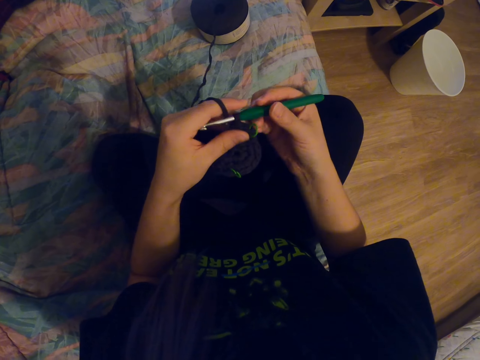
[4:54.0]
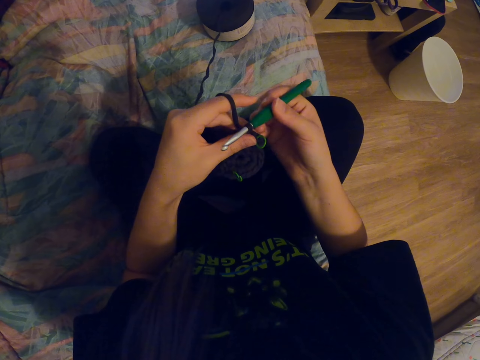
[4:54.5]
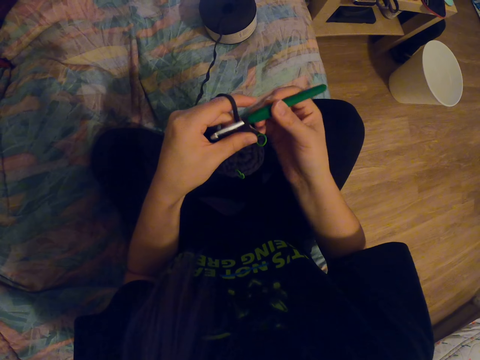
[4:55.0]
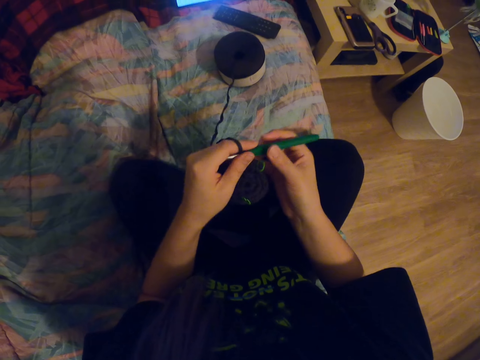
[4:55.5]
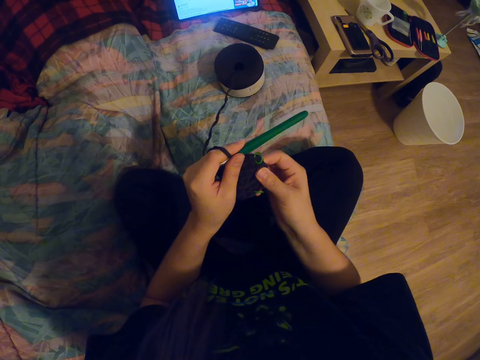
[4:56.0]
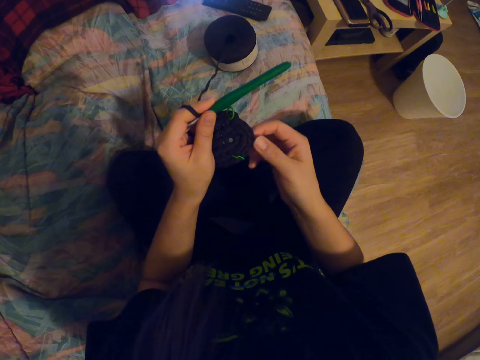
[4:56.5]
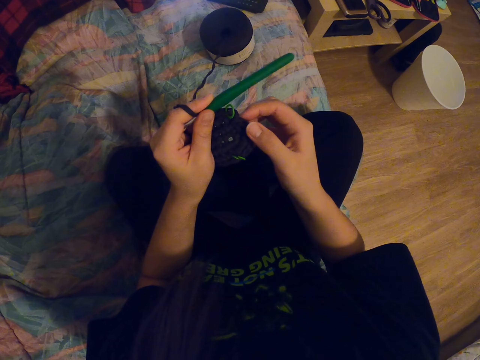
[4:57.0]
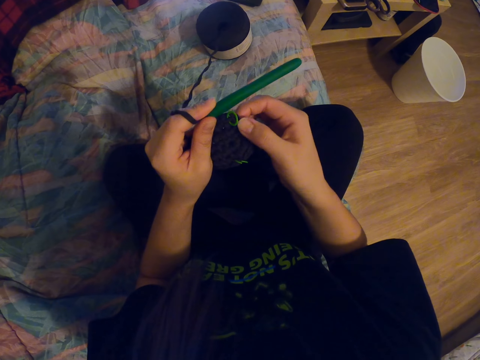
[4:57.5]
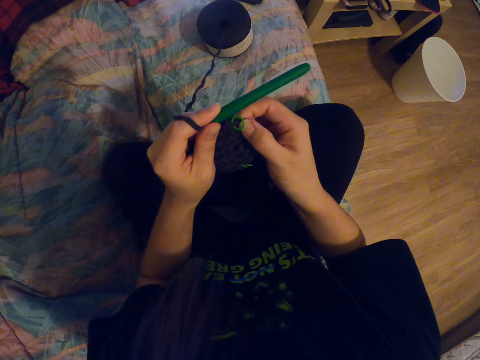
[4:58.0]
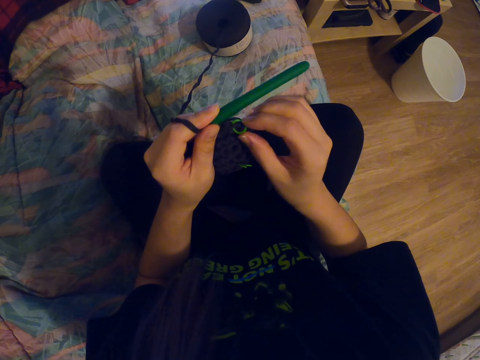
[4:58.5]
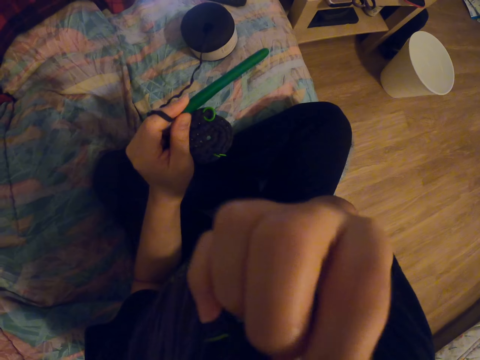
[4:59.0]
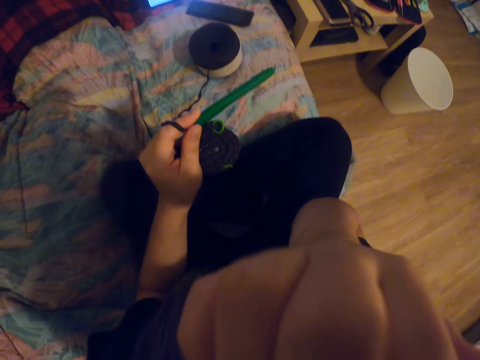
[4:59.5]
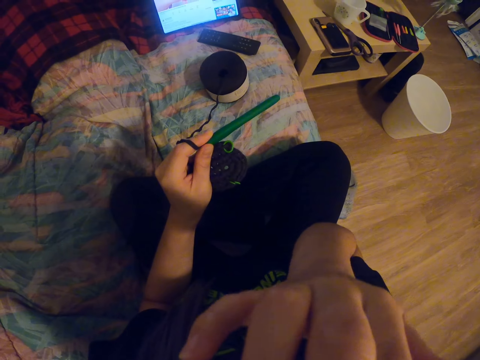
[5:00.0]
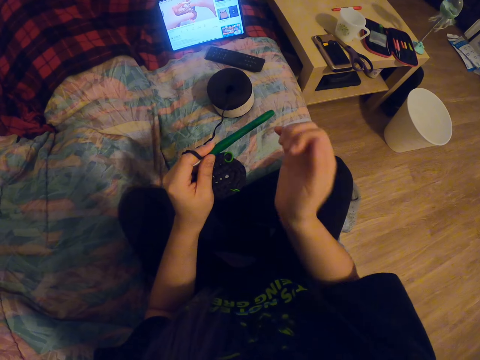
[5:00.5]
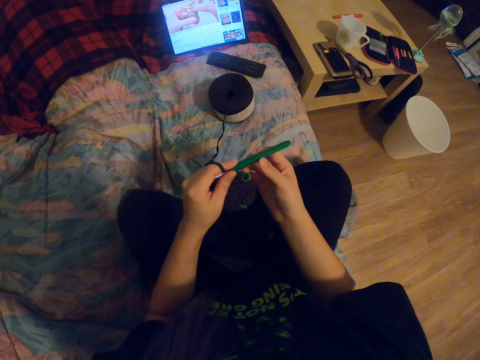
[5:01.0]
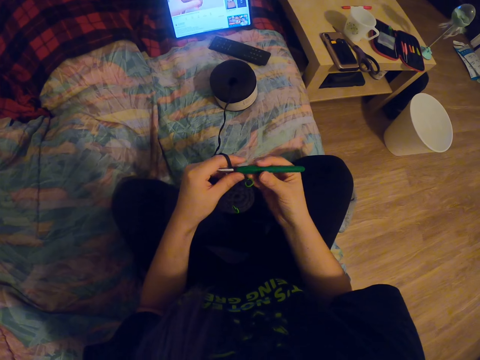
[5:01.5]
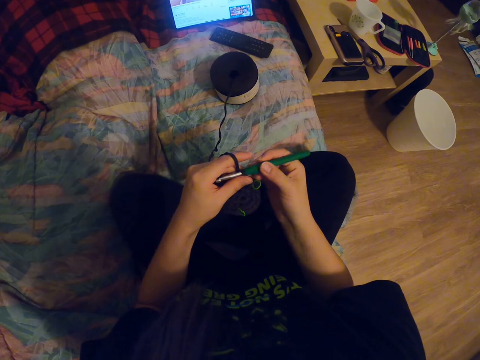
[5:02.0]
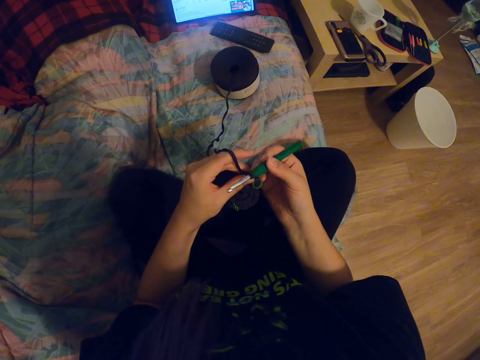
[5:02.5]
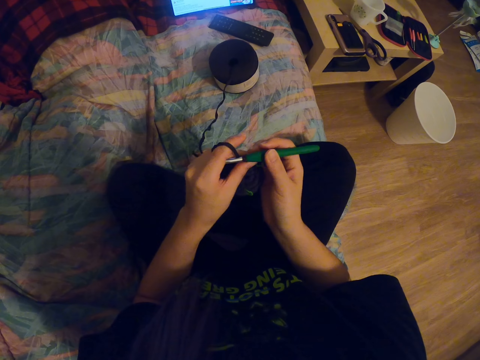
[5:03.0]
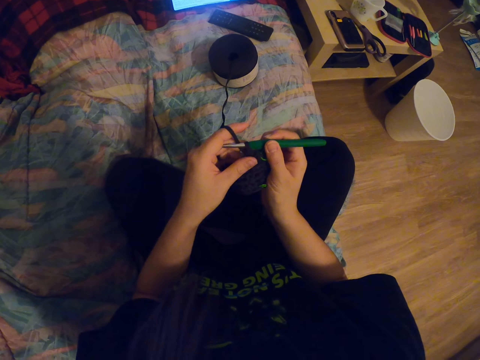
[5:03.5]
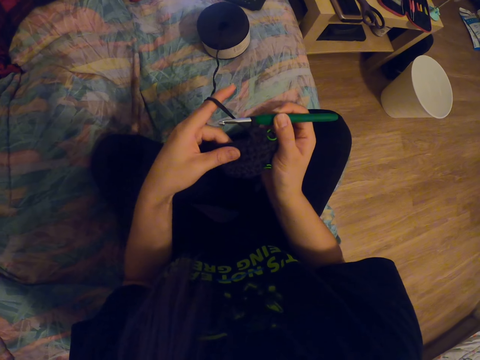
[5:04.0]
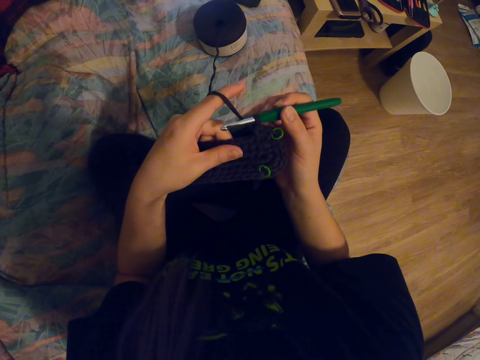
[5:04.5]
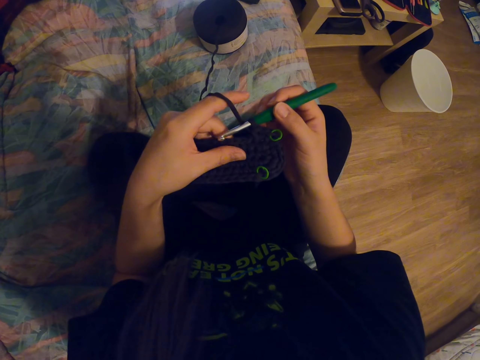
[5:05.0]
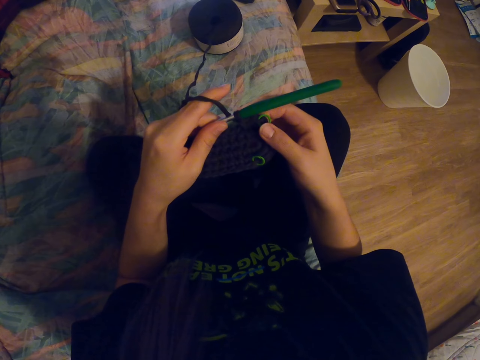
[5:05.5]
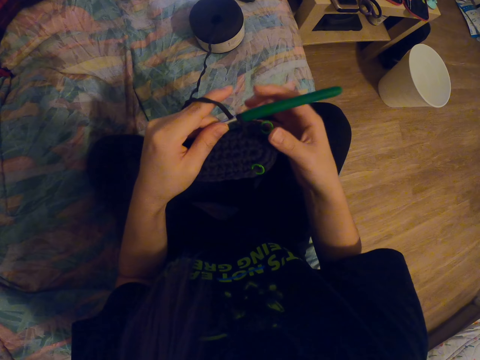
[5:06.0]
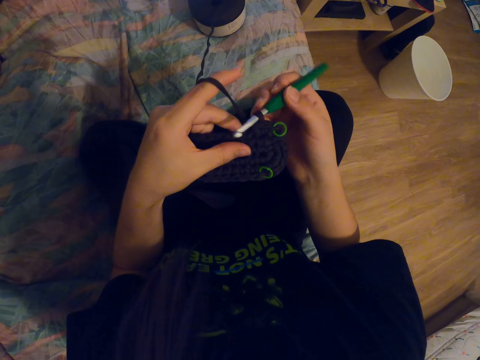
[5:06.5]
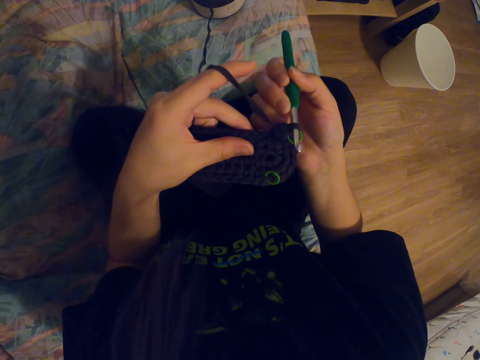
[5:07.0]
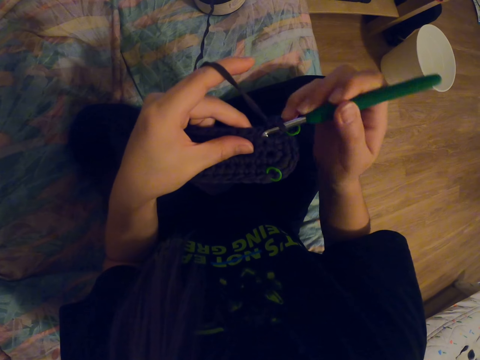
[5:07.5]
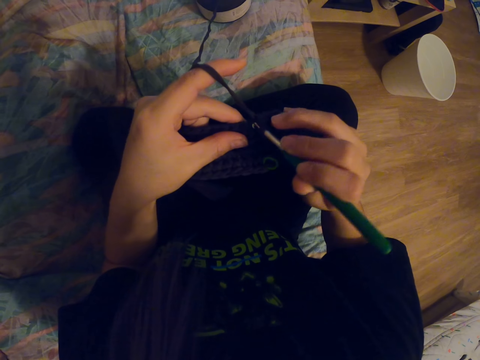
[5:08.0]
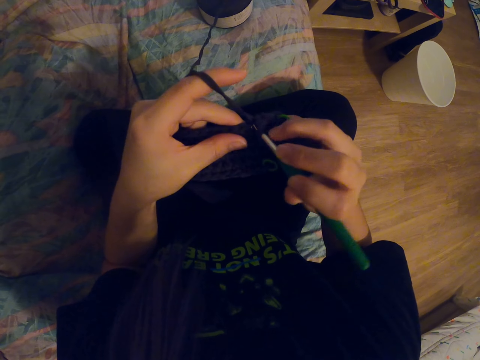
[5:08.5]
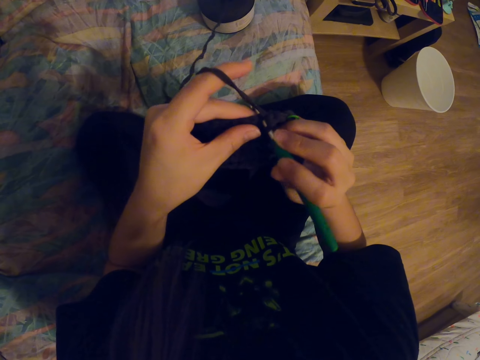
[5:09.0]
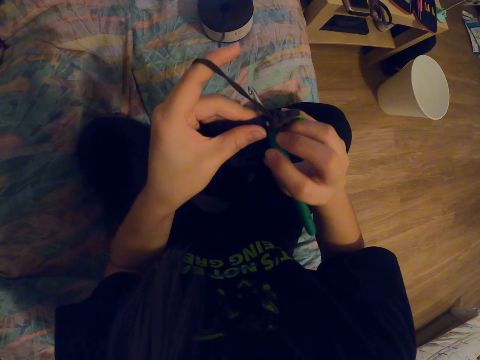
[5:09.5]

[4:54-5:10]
The camera wearer holds the crochet needle with her right hand. She adjusts a knitting needle on a knitted fabric. She adjusts the knitted fabric with her hands. She rubs her chin with her hand. She lifts her right hand on her face. She scratches her face with her hand. She adjusts the fabric. She adjusts the knitting needle on the knitted fabric. She adjusts the knitted fabric with her hands. She knits the fabric with the crochet needle.

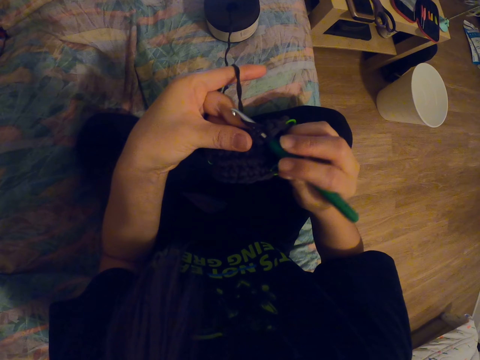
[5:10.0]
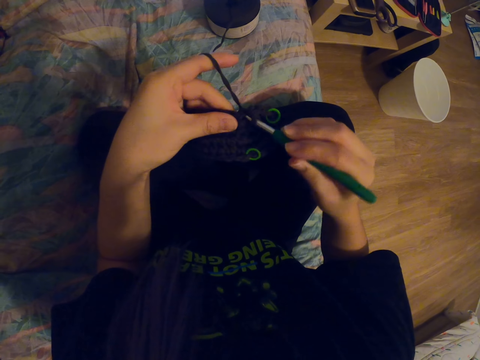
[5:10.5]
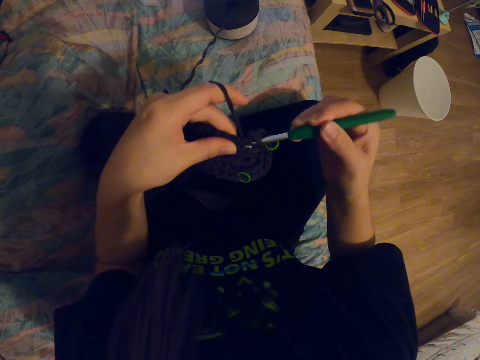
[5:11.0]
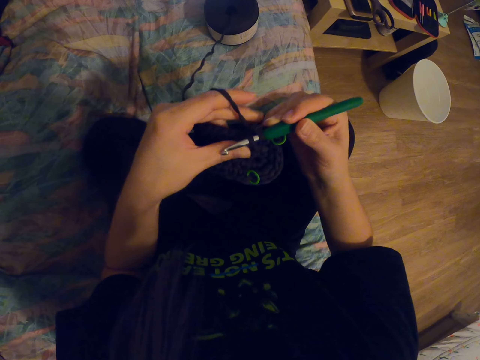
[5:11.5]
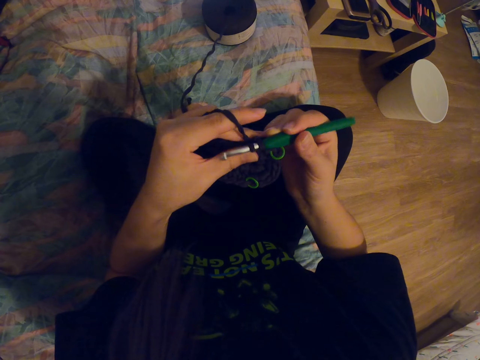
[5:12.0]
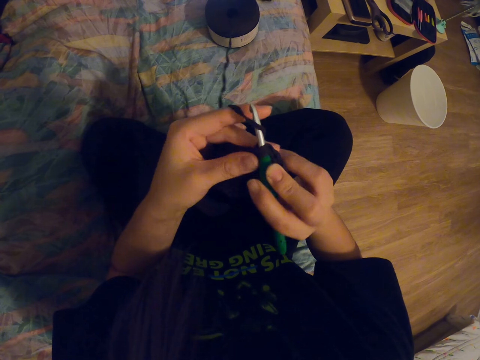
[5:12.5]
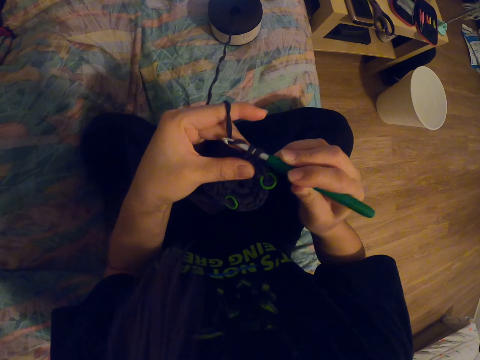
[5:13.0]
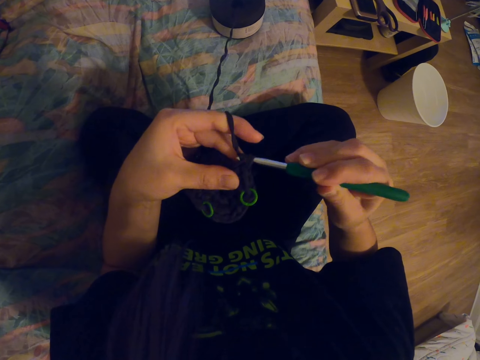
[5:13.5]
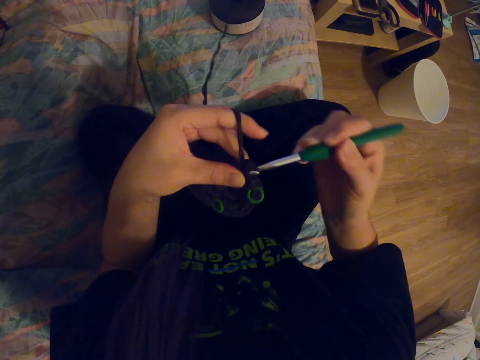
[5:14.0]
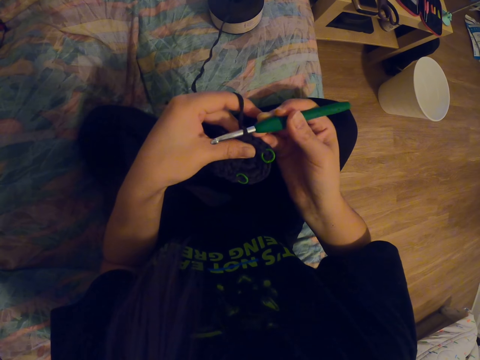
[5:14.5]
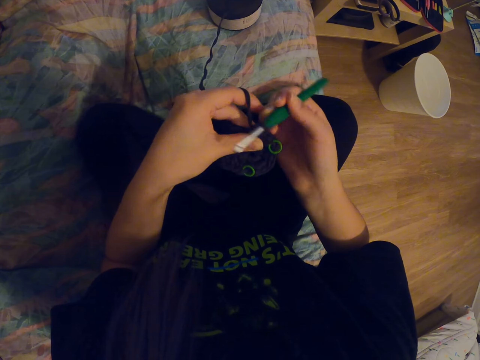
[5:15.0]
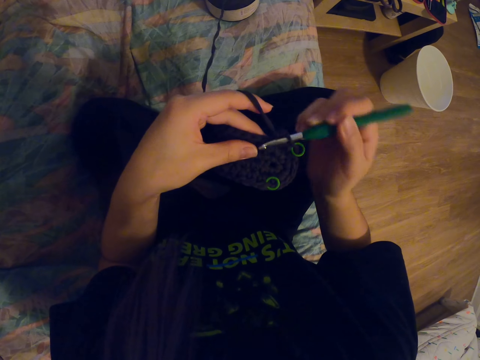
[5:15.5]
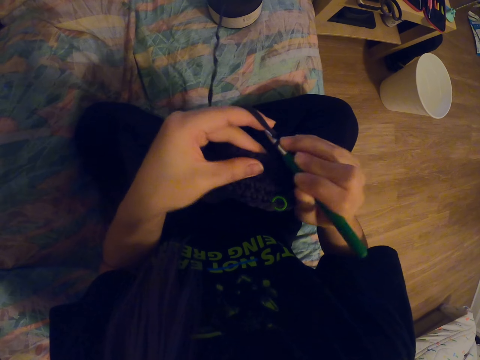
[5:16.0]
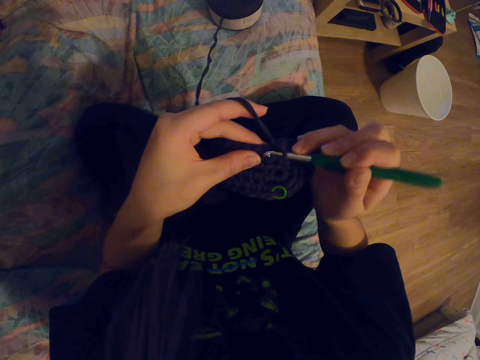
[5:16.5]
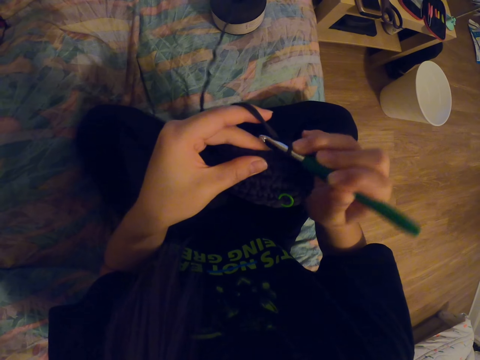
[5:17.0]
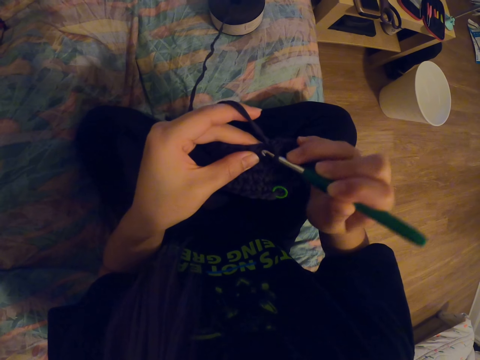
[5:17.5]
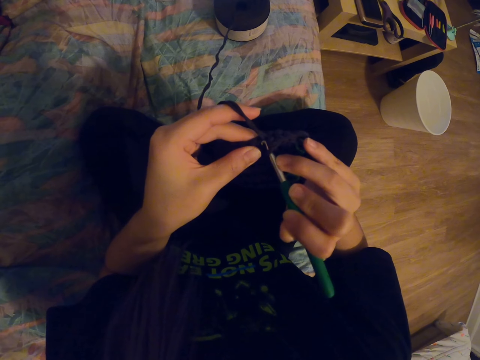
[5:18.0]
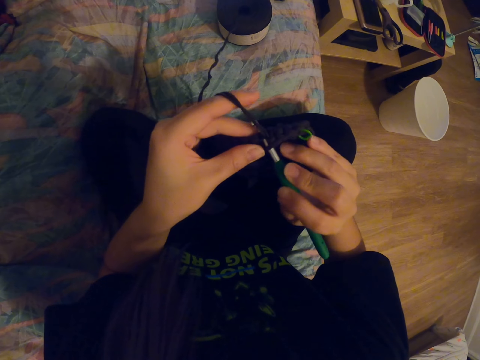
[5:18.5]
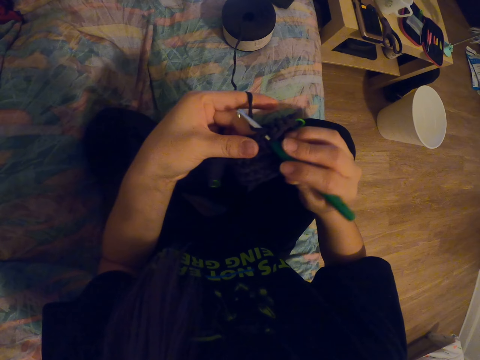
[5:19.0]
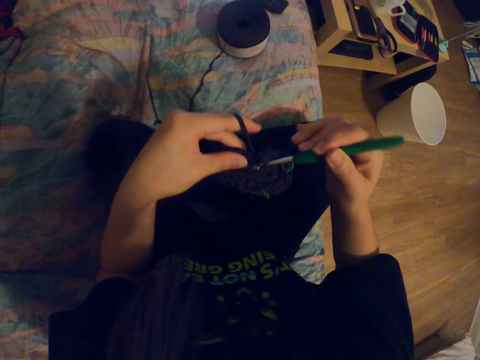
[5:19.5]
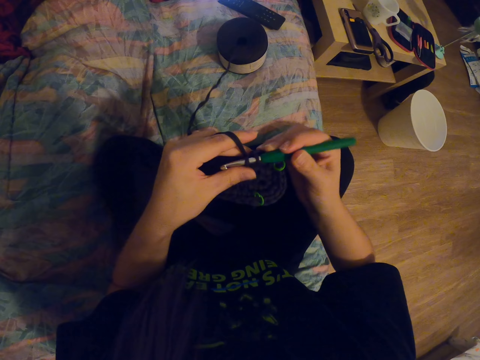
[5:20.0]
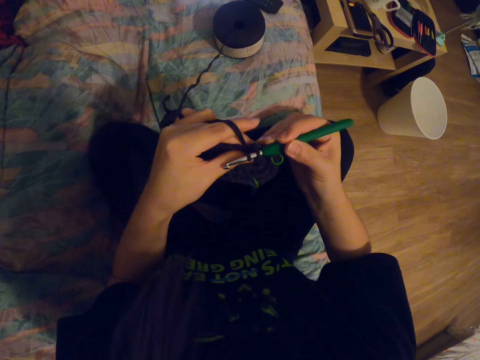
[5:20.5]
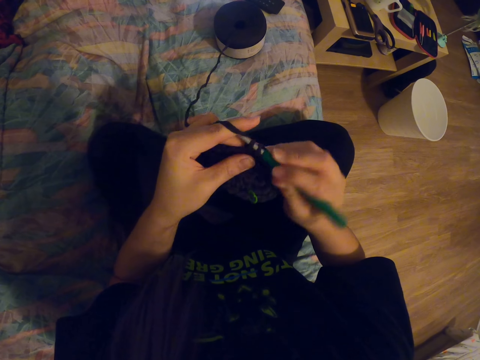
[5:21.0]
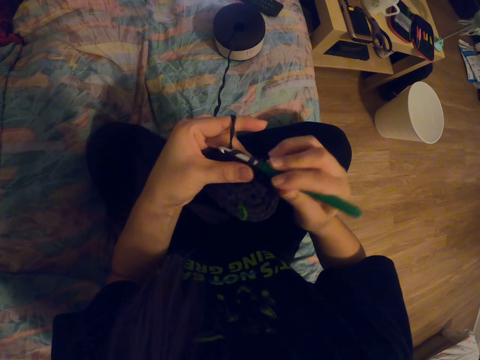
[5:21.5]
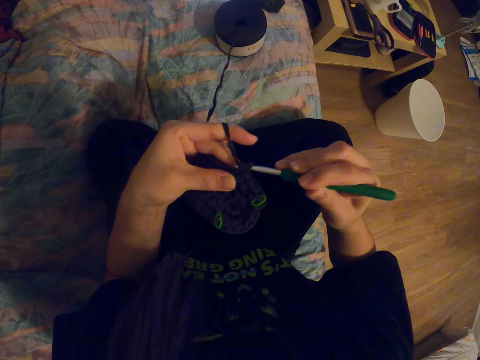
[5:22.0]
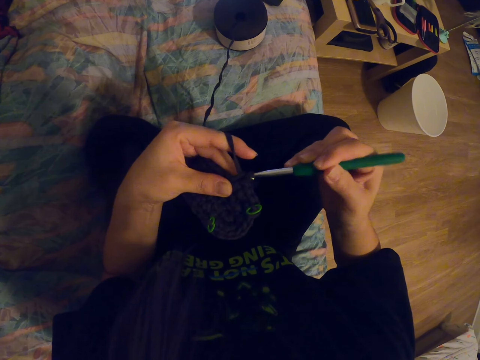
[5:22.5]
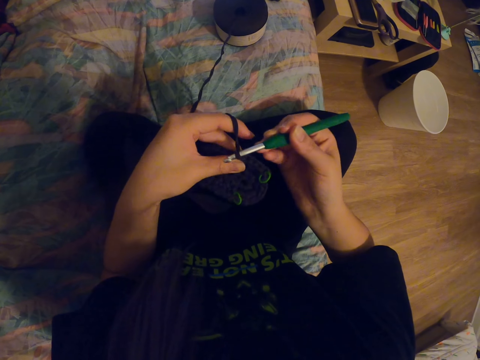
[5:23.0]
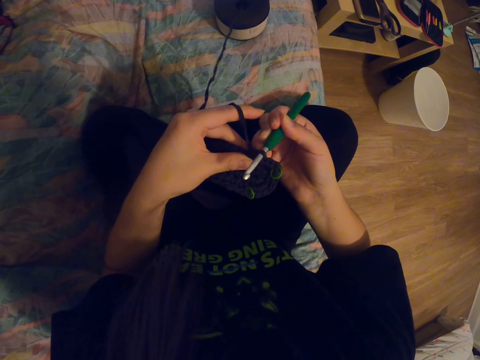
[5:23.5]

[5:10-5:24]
The camera wearer coils a knitting thread on a knitting needle. They knit a fabric with the knitting needle. They coil the knitting thread on the knitting needle. They knit the fabric with the knitting needle. They coil the knitting thread on the knitting needle. They knit the fabric with the knitting needle. They coil the knitting thread on the knitting needle. They knit the fabric with the knitting needle.
